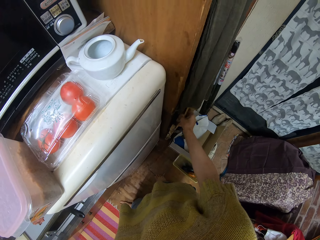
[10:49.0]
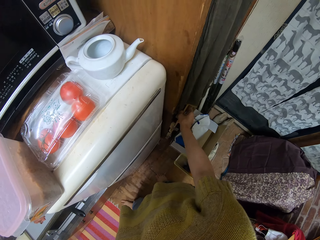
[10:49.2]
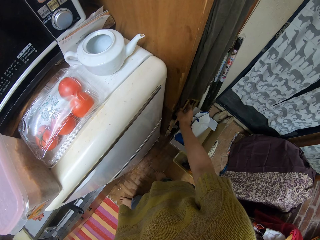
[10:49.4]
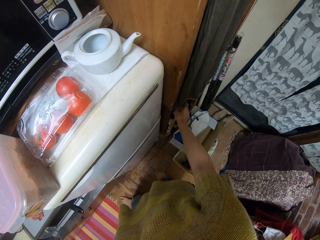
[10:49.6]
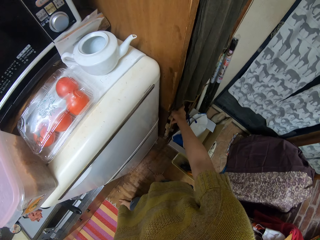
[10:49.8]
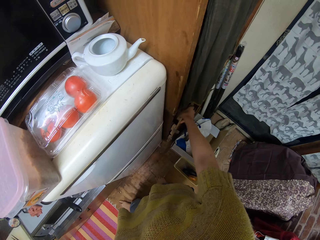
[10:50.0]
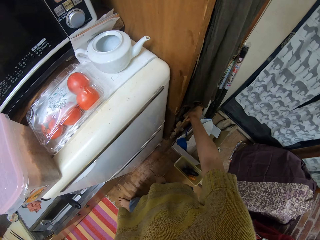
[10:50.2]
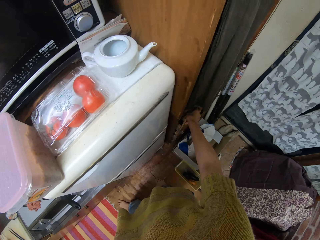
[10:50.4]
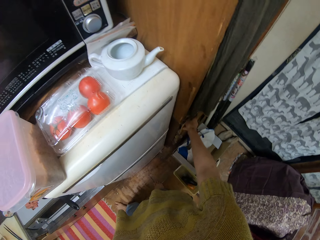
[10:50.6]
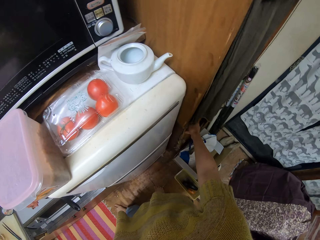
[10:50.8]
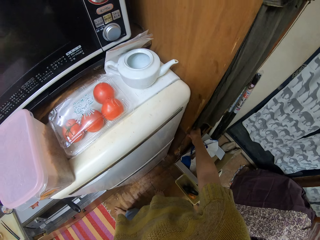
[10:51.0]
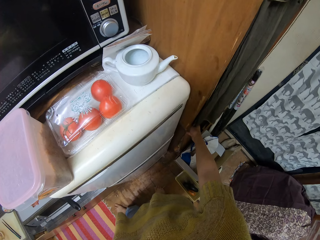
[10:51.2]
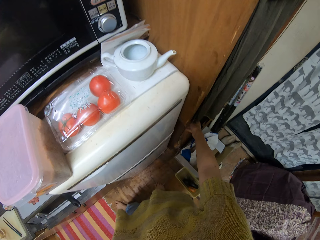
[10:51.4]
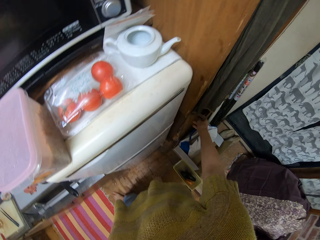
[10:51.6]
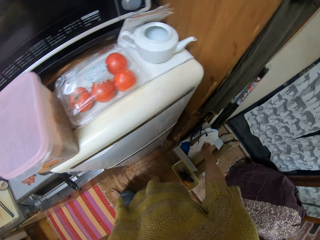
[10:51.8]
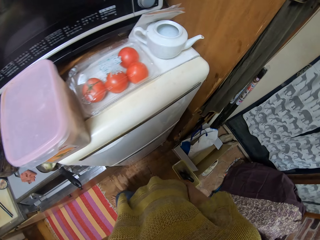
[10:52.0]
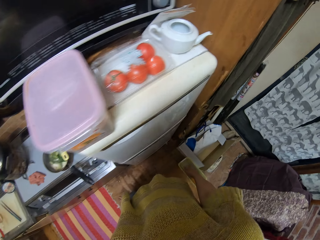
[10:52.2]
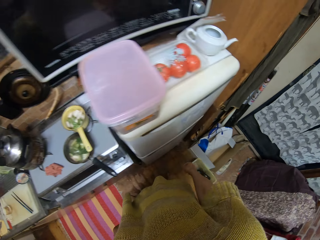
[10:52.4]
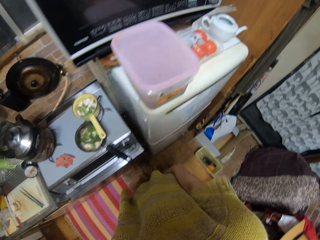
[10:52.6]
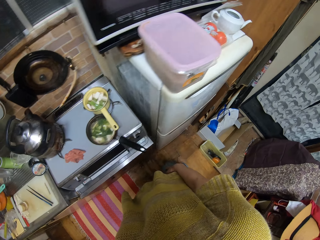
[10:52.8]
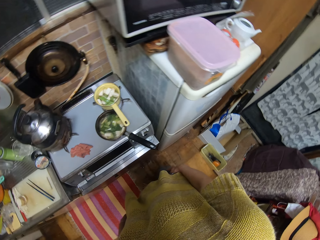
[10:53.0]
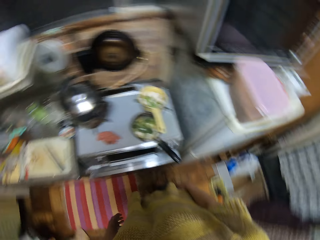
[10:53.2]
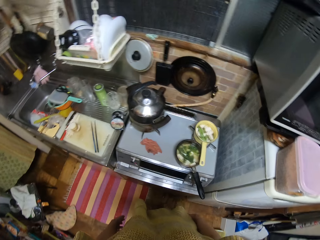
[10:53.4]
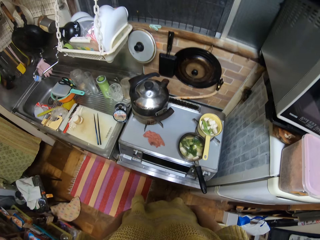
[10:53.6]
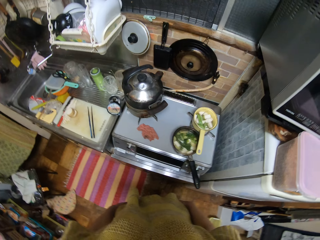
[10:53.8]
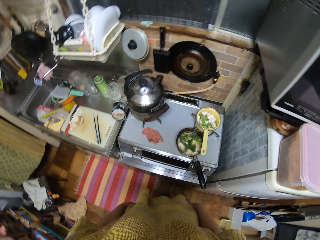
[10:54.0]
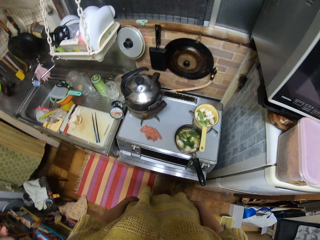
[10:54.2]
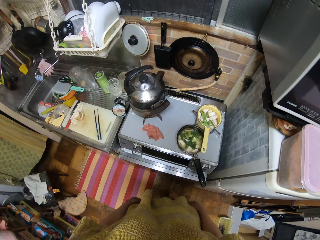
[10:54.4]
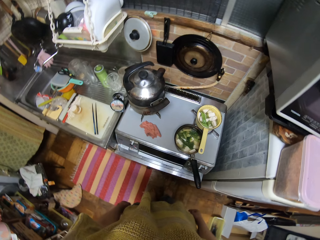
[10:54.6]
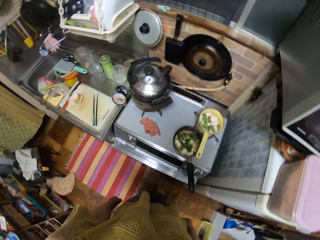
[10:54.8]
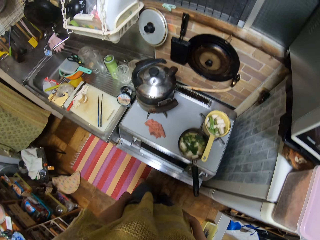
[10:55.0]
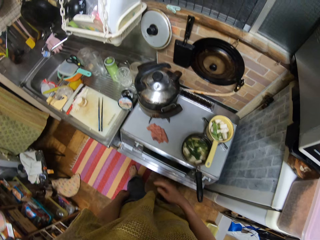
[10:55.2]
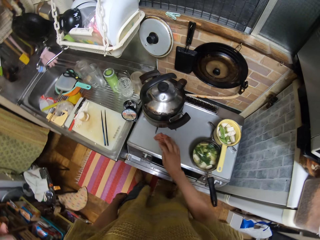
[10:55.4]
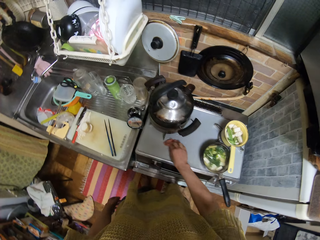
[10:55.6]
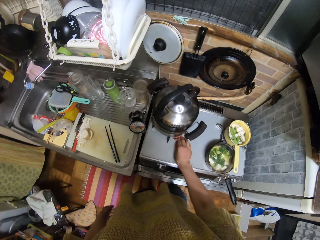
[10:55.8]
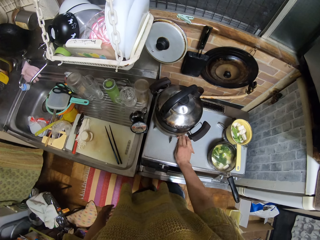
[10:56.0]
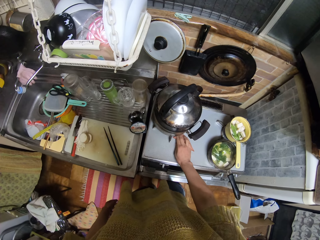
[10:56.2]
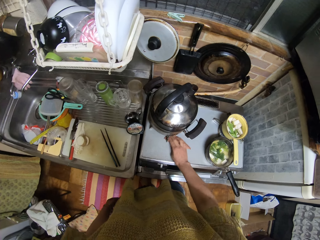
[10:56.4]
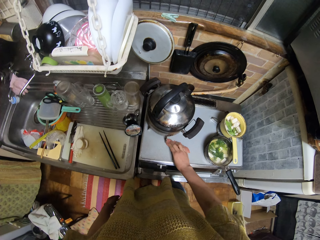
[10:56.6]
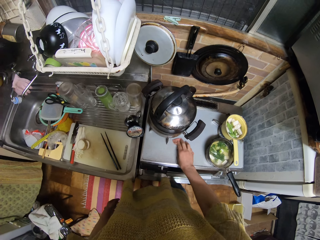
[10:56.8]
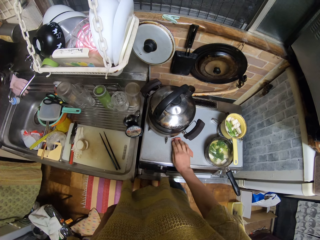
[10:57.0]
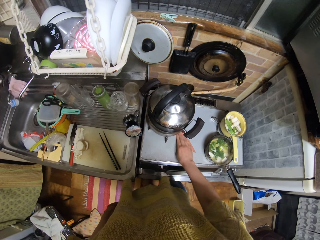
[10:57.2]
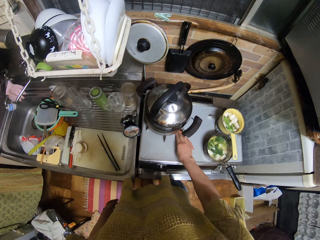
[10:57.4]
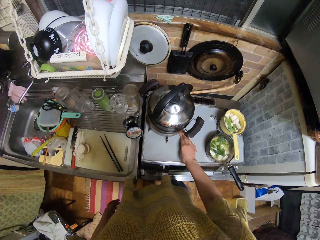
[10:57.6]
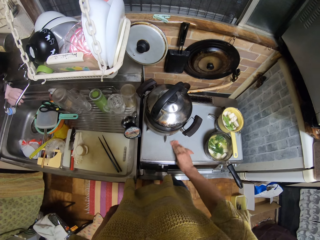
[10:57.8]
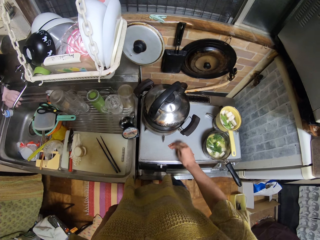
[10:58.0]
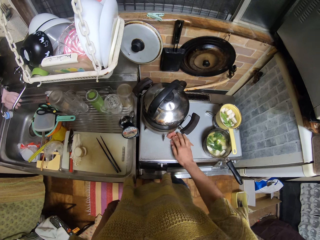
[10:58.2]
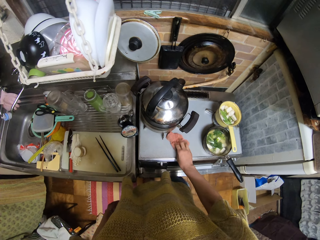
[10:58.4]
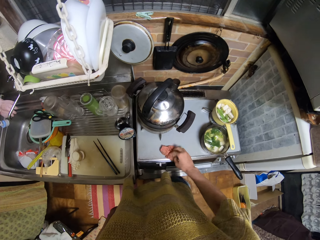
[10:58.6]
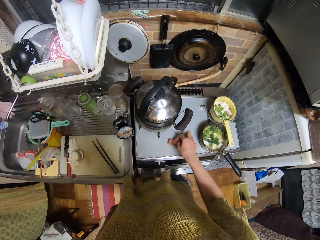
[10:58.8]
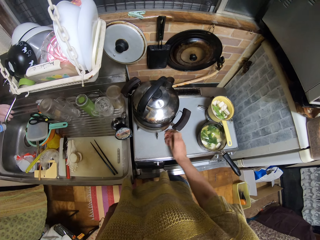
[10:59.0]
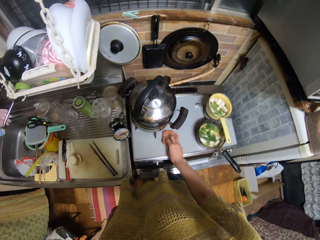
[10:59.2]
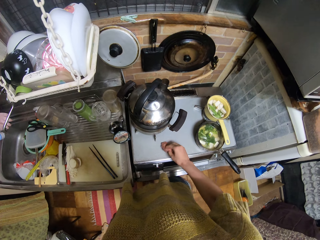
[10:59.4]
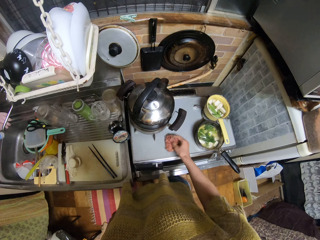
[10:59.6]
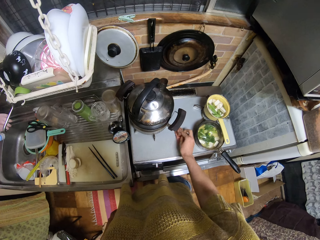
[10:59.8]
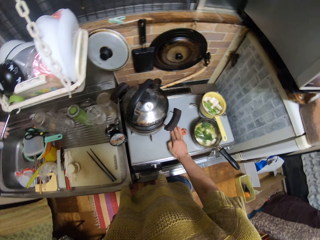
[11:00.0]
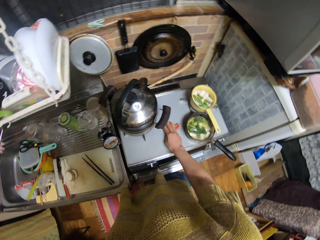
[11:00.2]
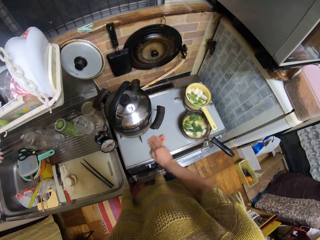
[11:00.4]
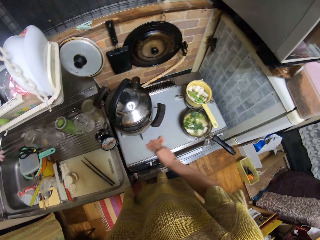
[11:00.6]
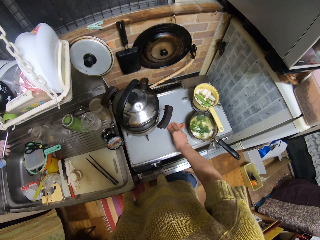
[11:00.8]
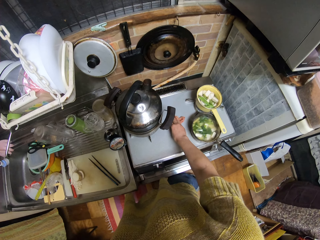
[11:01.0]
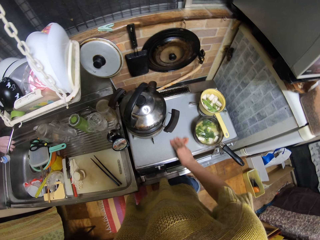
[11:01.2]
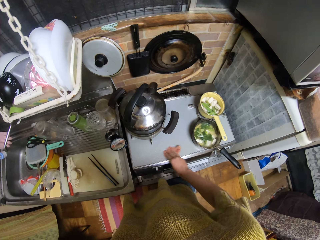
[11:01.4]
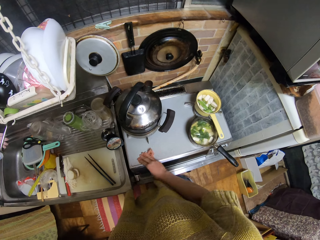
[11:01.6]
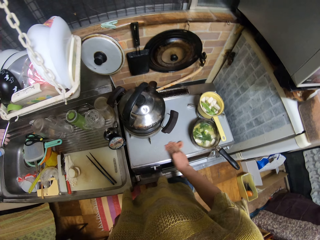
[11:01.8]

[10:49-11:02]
The camera wearer makes sounds with her voice. She stands beside the cooker. She cleans the cooker with the piece of cloth. She picks up a kitchen towel.

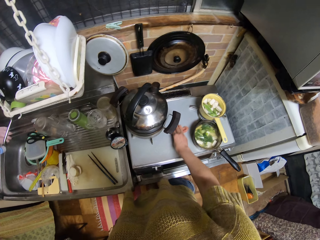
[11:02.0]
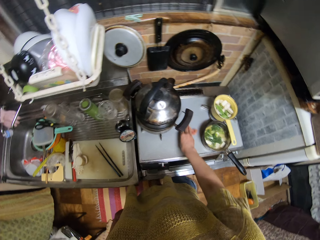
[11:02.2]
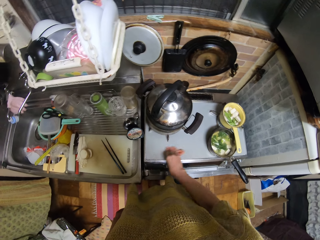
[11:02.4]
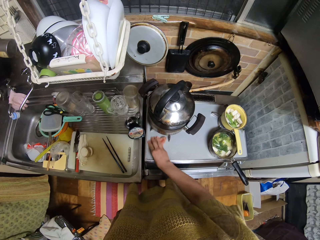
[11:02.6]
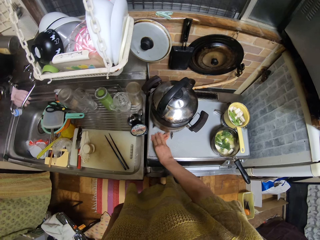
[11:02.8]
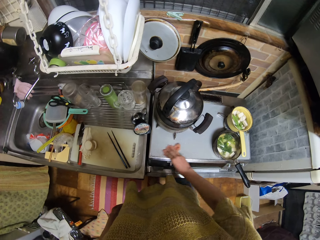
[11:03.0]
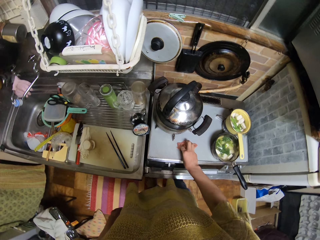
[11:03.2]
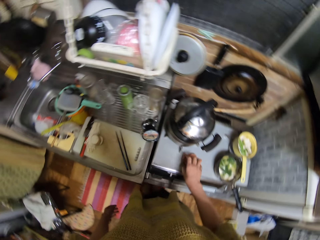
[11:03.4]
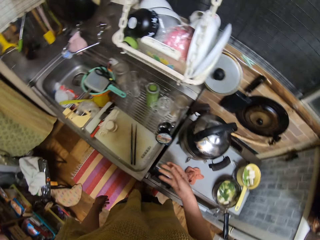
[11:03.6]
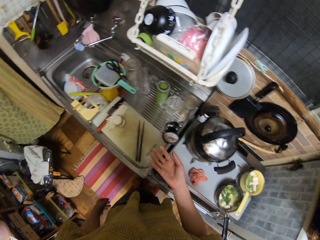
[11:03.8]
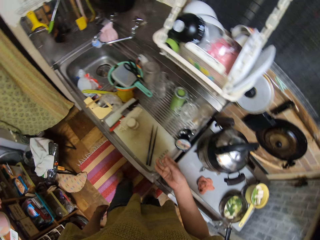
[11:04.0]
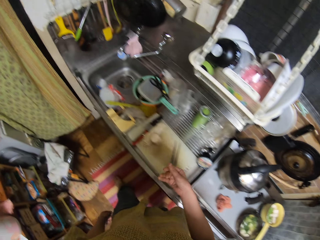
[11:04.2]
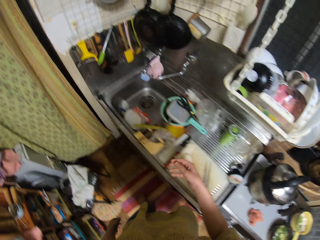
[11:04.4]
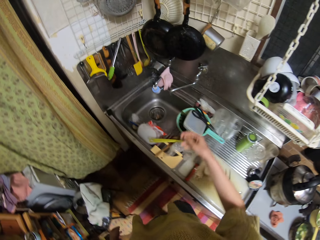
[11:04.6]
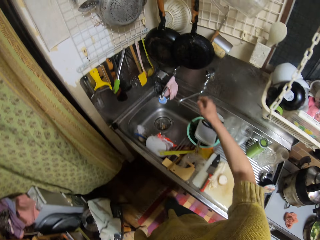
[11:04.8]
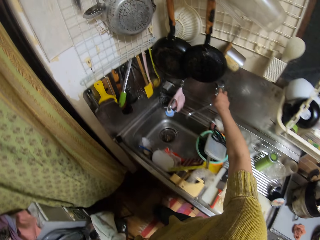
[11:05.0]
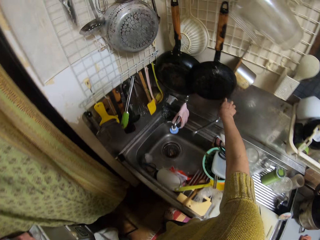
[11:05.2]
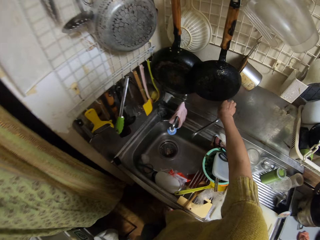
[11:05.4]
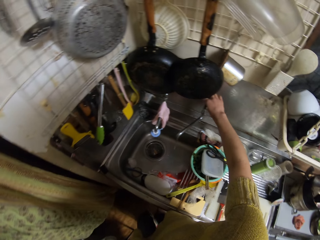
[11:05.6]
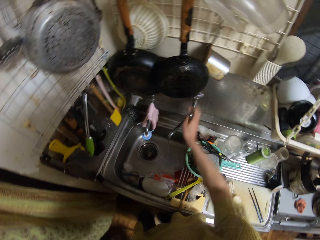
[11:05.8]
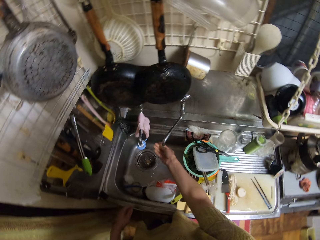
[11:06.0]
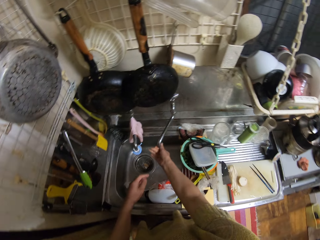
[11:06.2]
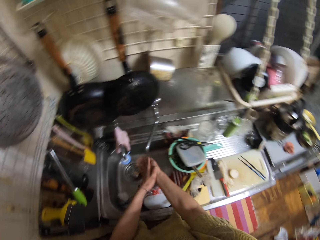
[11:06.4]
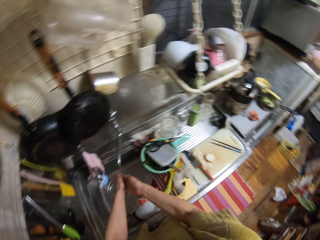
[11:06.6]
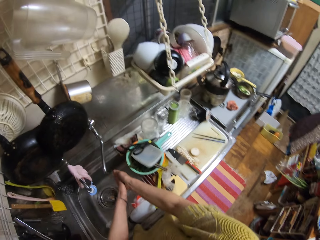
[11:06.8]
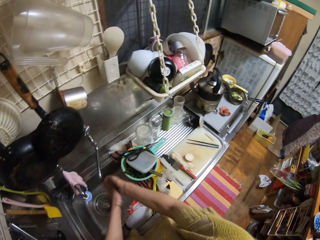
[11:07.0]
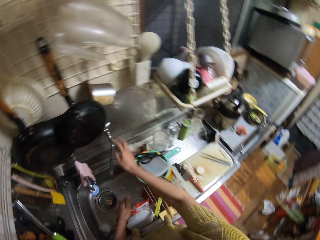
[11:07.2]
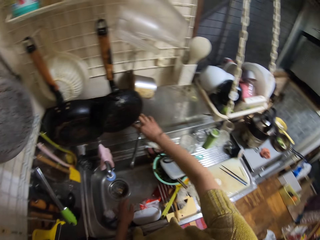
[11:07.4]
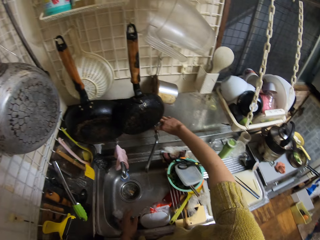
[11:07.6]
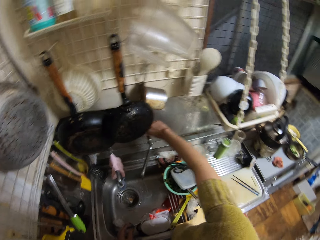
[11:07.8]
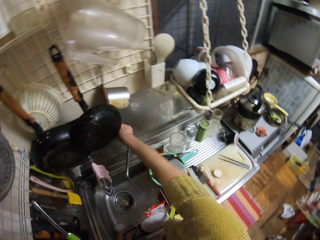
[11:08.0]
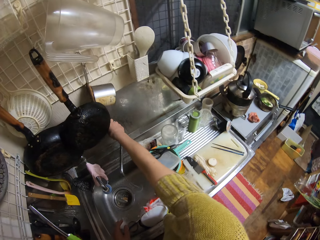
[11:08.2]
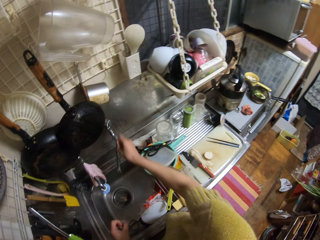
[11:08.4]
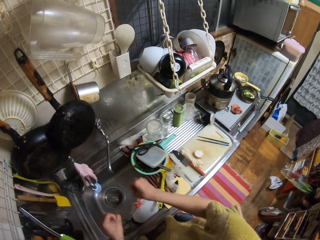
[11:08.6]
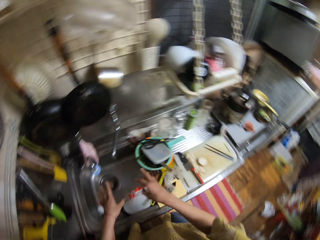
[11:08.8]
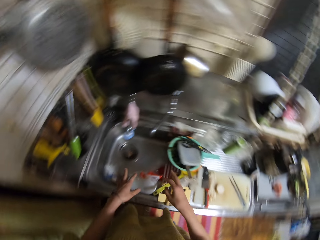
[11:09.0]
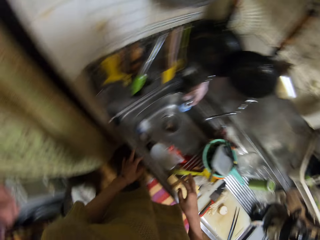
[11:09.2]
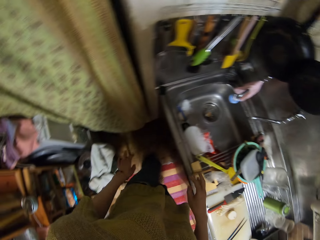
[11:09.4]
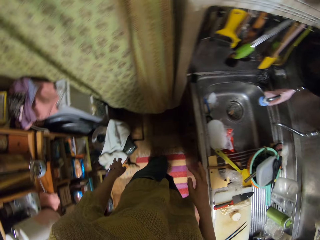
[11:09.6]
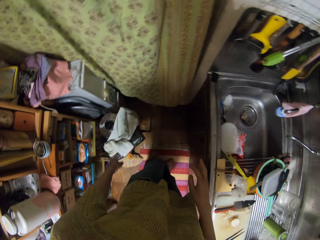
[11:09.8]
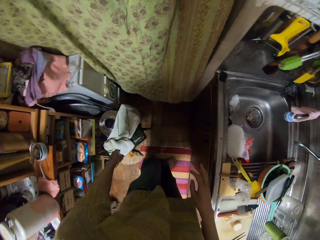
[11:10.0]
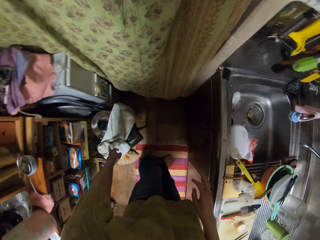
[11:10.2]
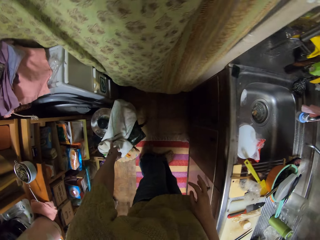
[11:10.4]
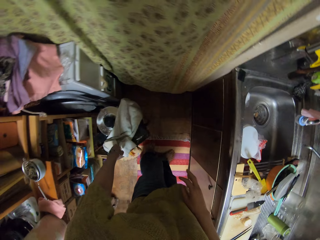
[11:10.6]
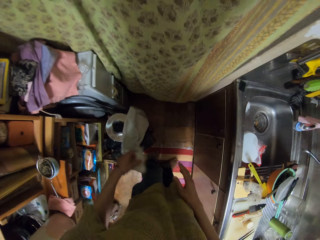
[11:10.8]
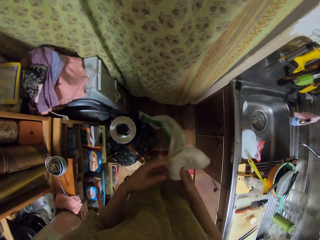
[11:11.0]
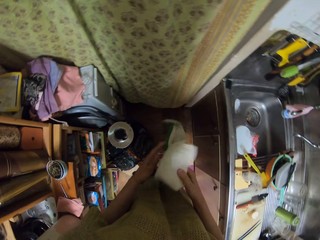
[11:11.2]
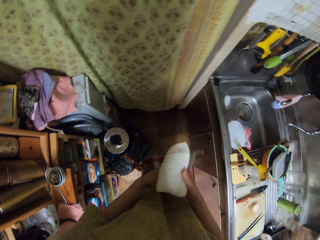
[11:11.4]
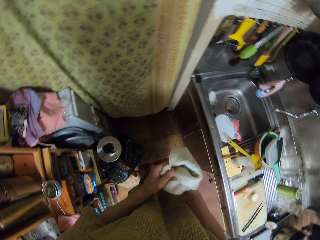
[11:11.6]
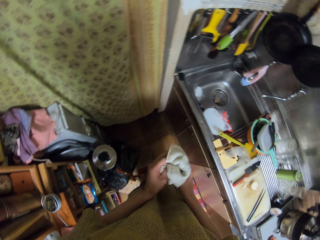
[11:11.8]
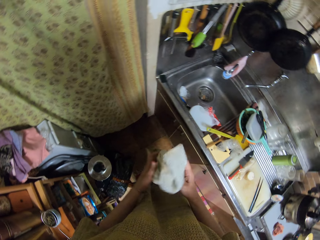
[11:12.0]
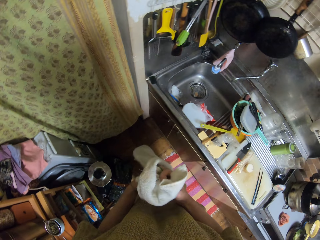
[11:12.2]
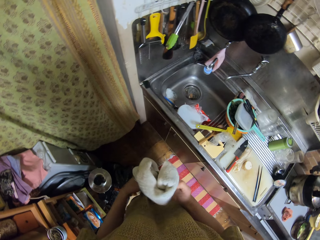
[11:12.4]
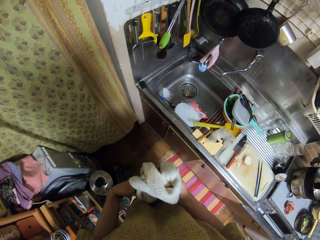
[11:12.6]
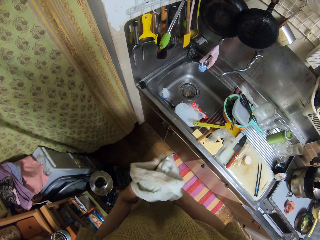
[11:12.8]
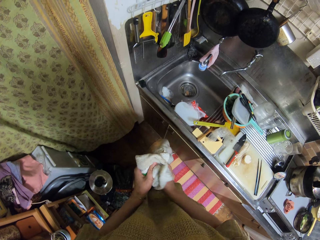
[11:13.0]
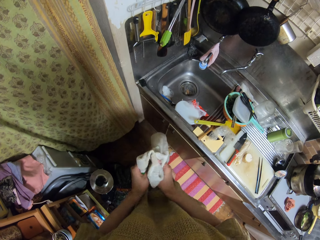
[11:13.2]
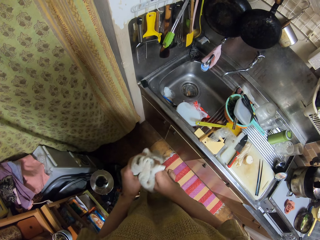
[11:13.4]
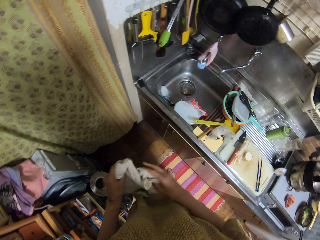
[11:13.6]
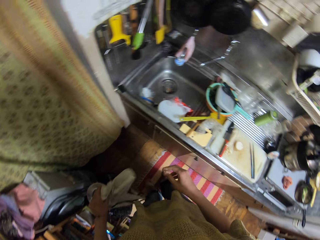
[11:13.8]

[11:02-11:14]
The camera wearer moves towards the tap. She opens the tap with her right hand, washes her hands under running water and closes the tap. She shakes her hands at the kitchen sink. She turns from the kitchen sink to the towel. She picks up the hand towel with her left hand. She cleans her hands with the towel.
